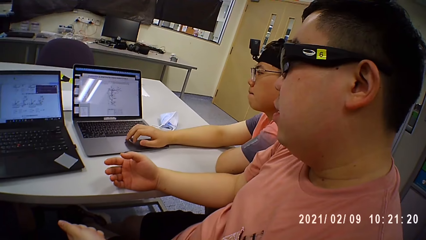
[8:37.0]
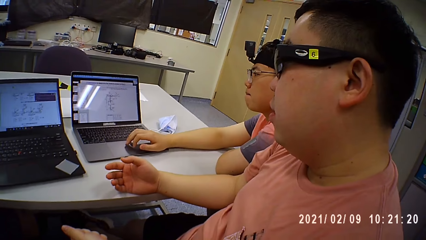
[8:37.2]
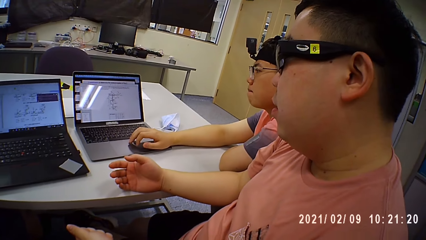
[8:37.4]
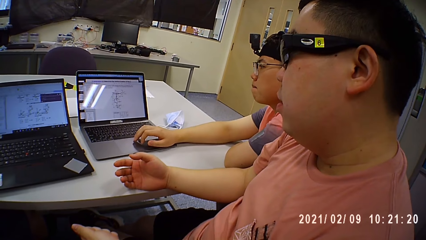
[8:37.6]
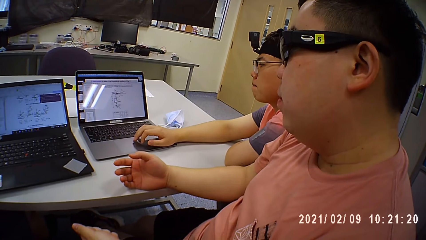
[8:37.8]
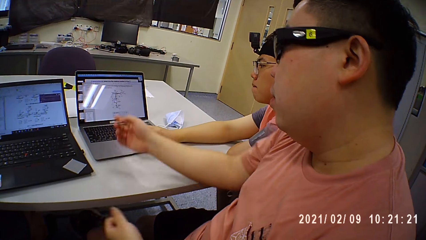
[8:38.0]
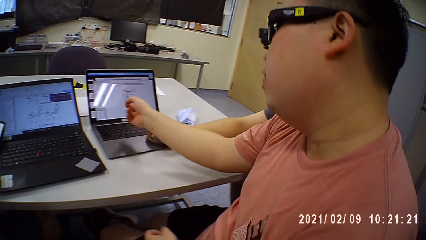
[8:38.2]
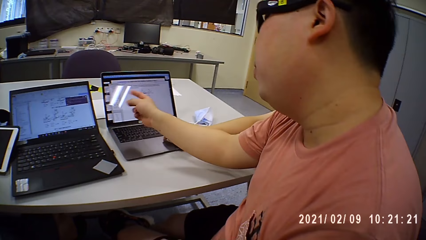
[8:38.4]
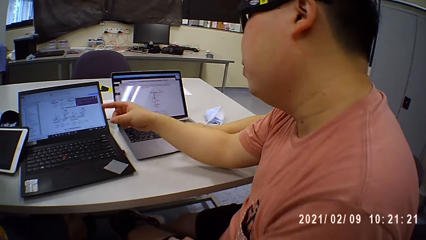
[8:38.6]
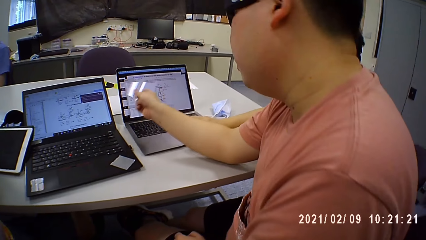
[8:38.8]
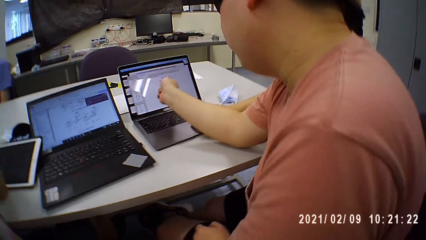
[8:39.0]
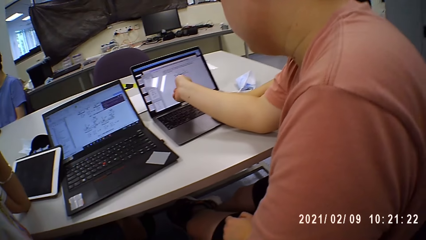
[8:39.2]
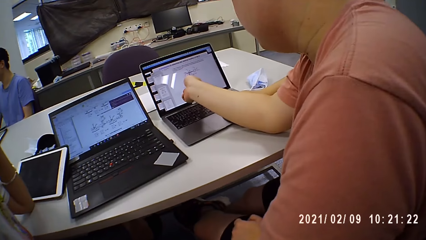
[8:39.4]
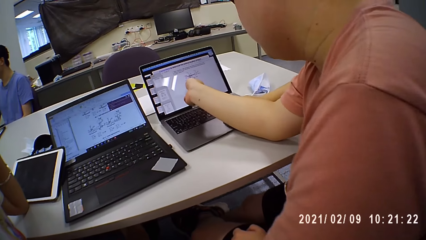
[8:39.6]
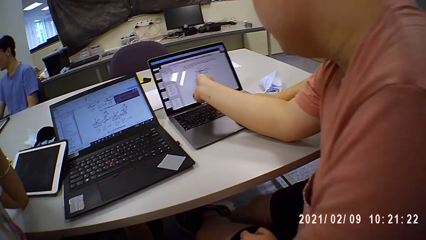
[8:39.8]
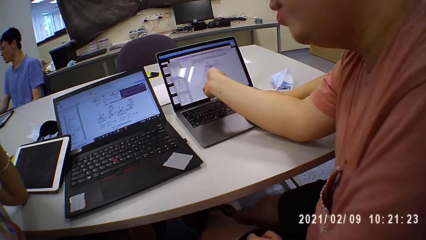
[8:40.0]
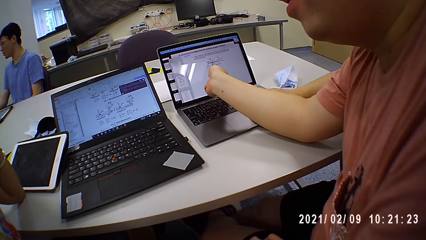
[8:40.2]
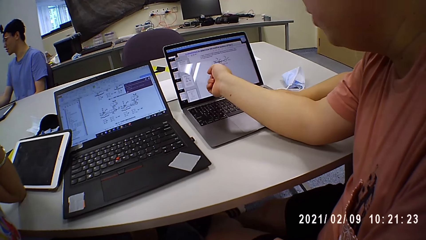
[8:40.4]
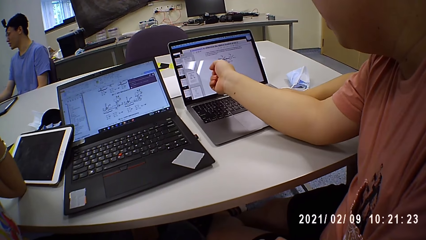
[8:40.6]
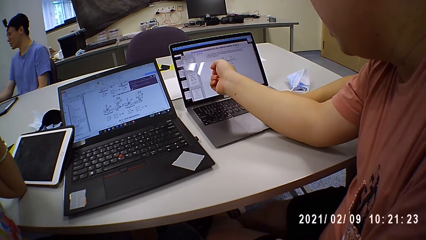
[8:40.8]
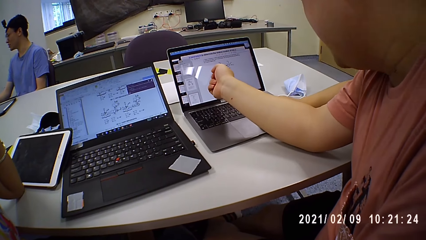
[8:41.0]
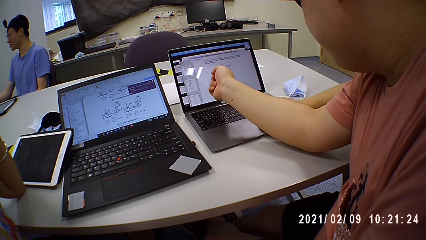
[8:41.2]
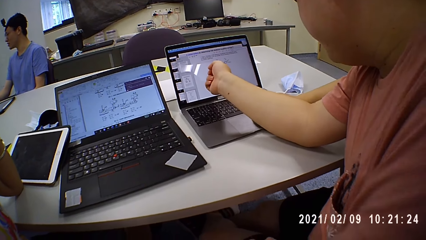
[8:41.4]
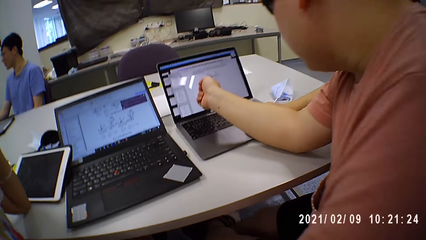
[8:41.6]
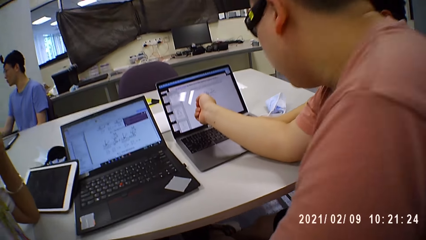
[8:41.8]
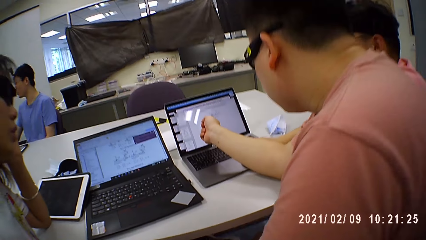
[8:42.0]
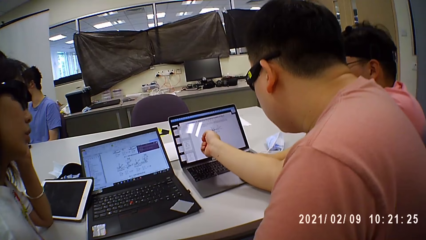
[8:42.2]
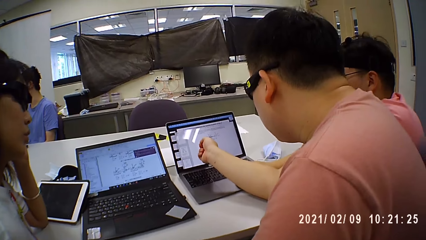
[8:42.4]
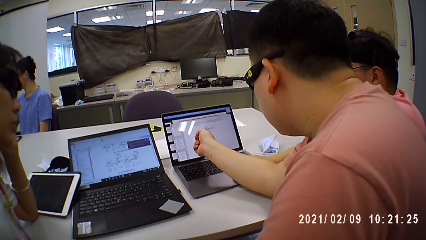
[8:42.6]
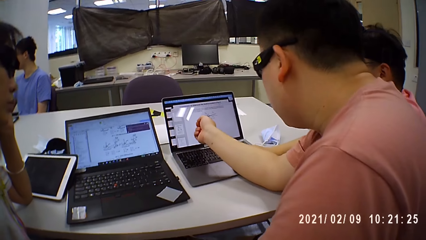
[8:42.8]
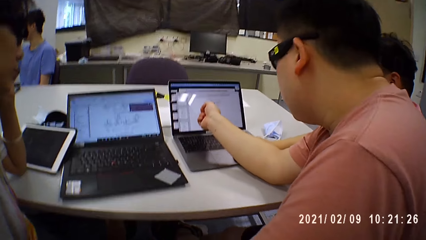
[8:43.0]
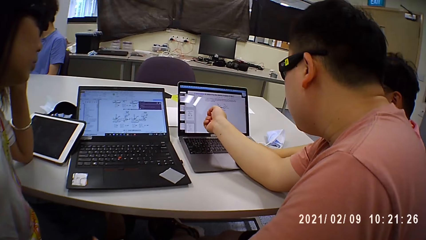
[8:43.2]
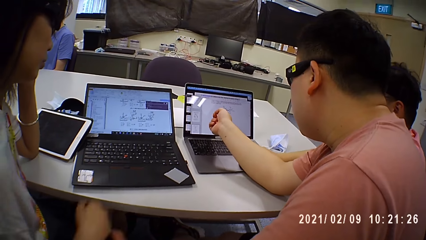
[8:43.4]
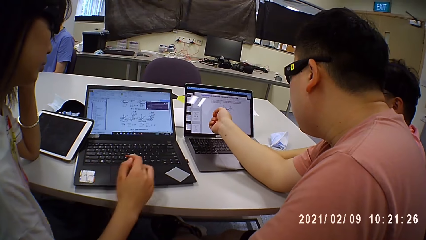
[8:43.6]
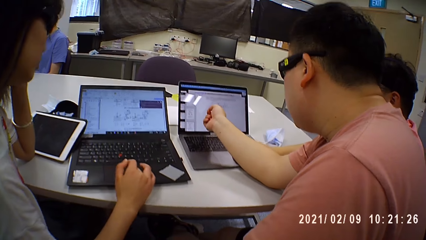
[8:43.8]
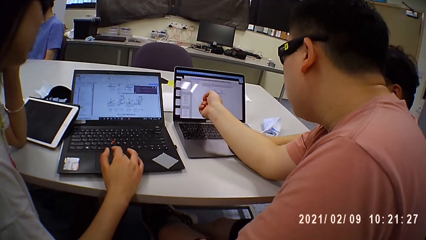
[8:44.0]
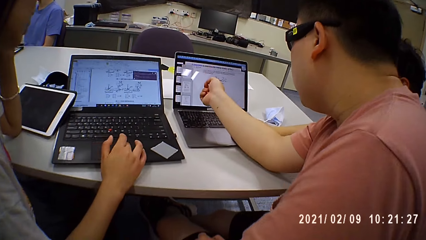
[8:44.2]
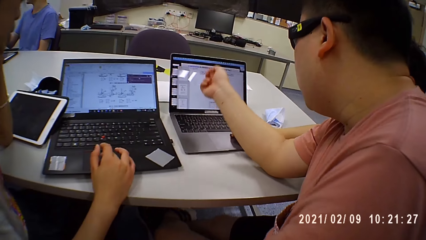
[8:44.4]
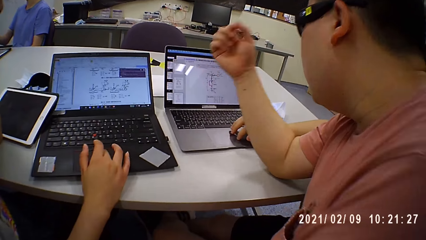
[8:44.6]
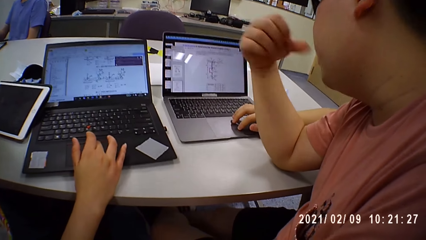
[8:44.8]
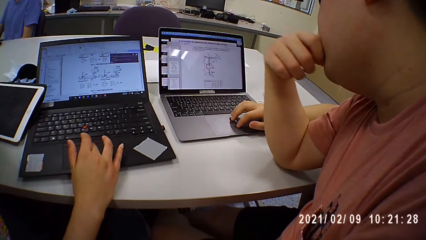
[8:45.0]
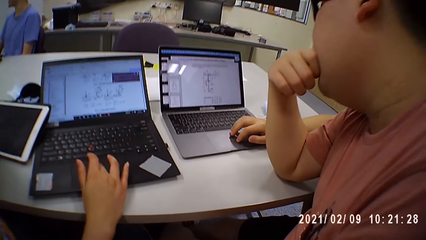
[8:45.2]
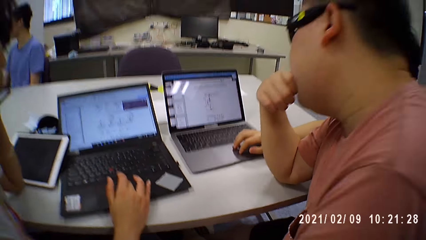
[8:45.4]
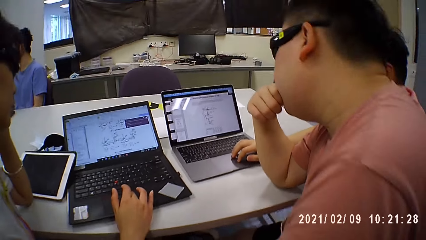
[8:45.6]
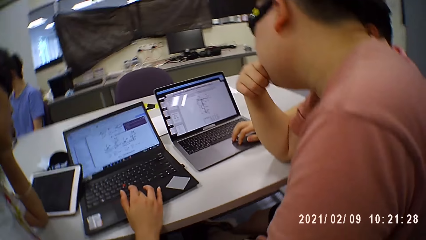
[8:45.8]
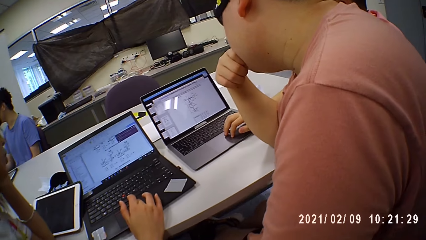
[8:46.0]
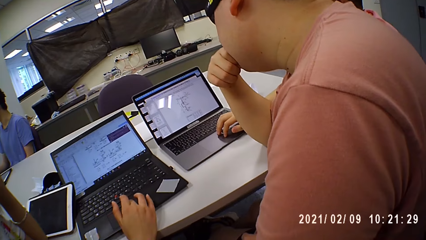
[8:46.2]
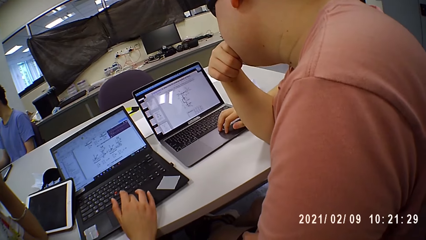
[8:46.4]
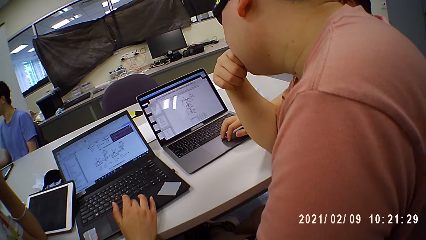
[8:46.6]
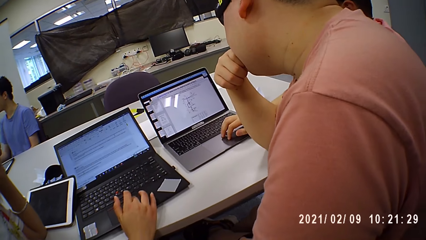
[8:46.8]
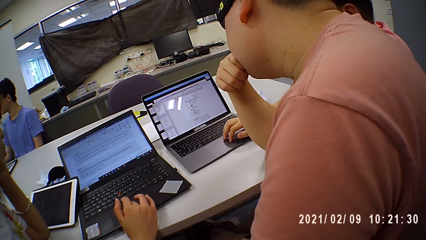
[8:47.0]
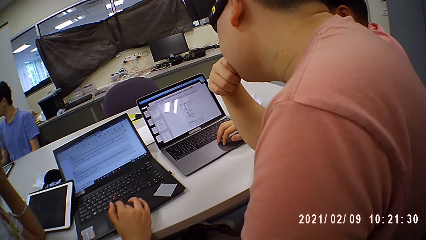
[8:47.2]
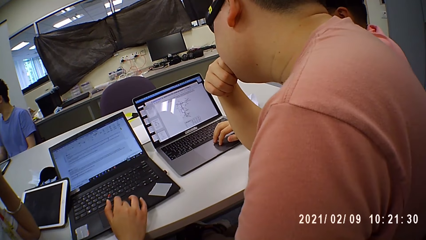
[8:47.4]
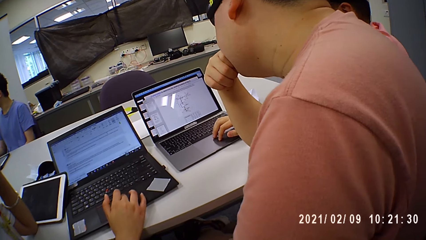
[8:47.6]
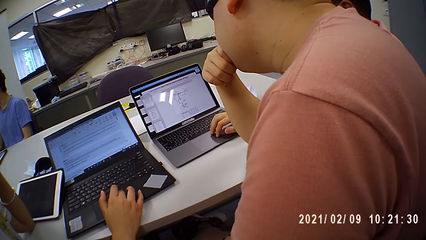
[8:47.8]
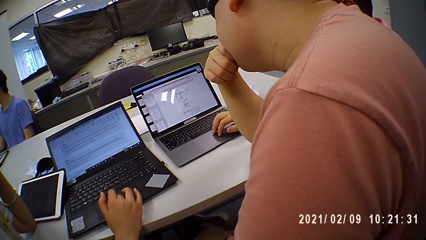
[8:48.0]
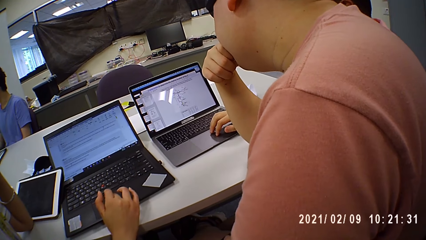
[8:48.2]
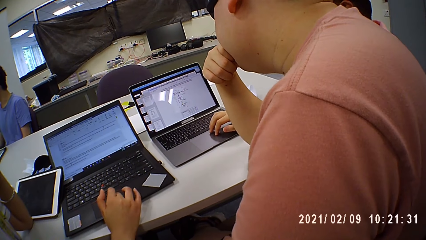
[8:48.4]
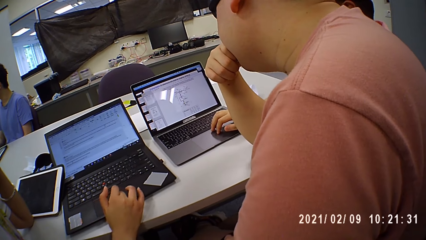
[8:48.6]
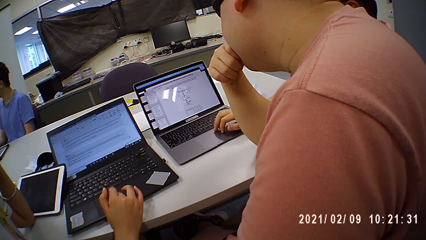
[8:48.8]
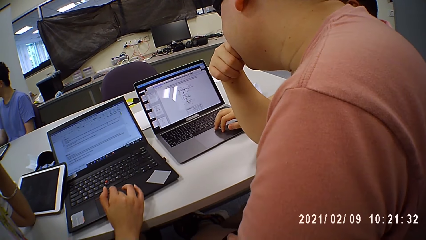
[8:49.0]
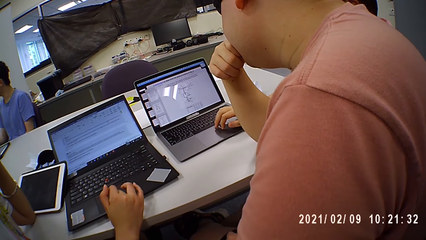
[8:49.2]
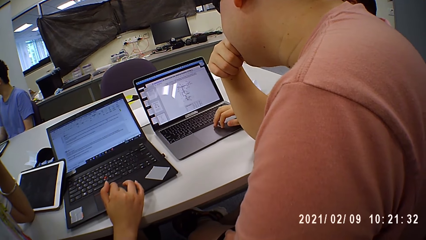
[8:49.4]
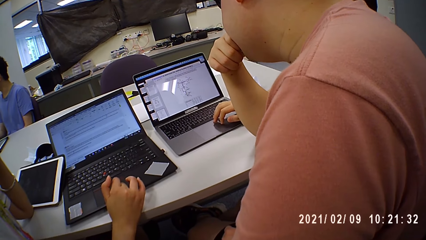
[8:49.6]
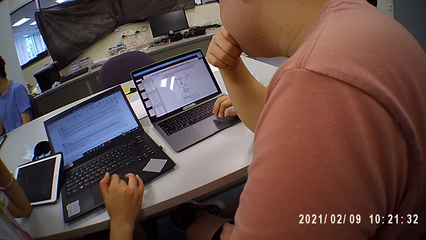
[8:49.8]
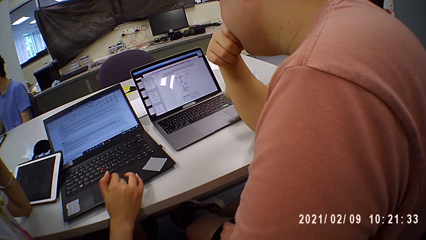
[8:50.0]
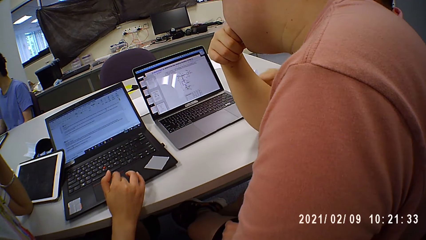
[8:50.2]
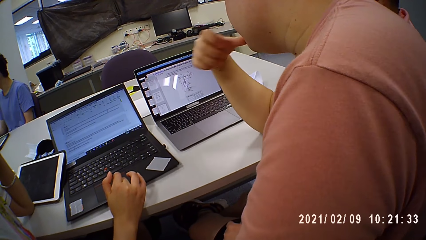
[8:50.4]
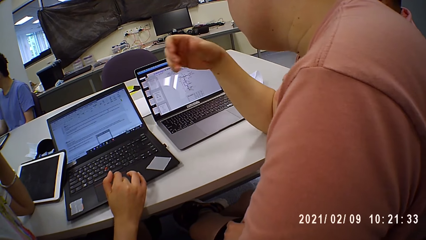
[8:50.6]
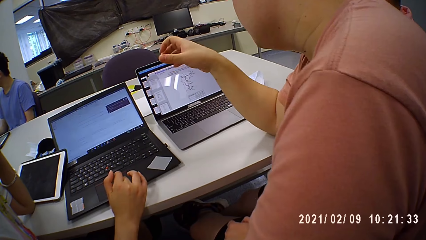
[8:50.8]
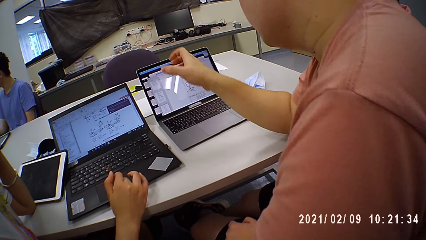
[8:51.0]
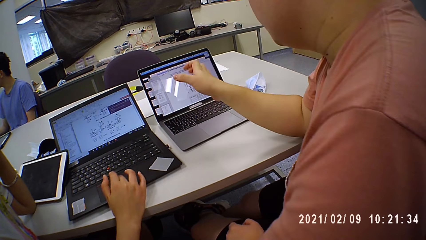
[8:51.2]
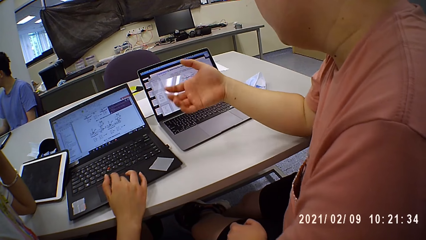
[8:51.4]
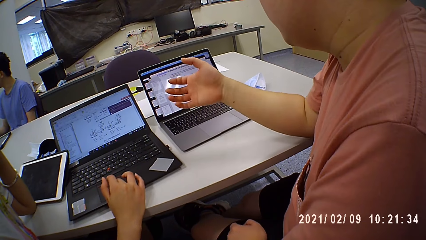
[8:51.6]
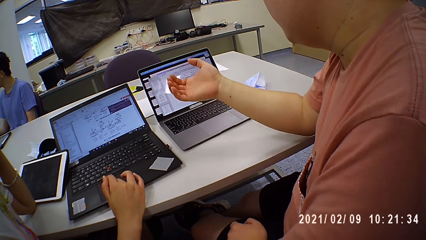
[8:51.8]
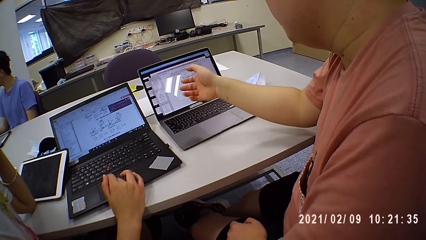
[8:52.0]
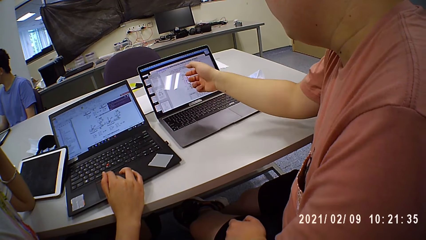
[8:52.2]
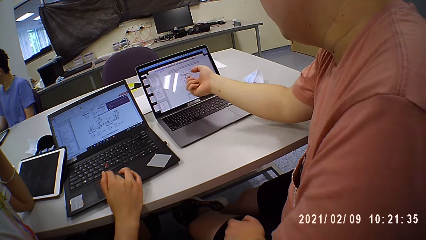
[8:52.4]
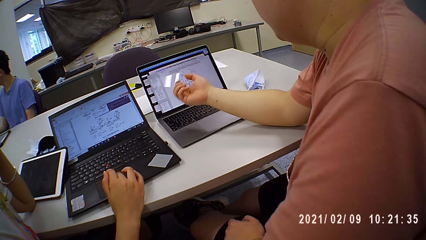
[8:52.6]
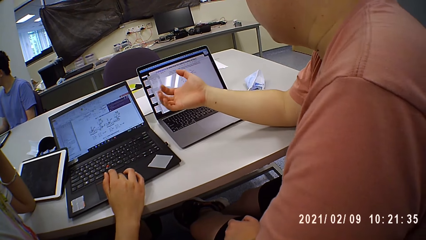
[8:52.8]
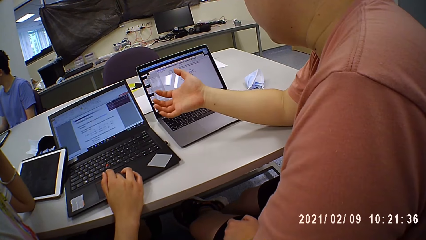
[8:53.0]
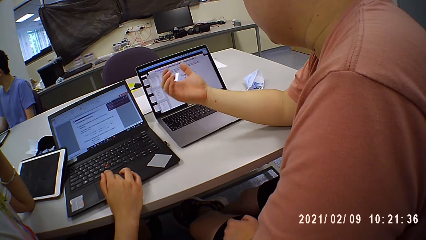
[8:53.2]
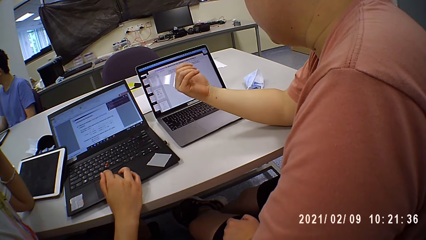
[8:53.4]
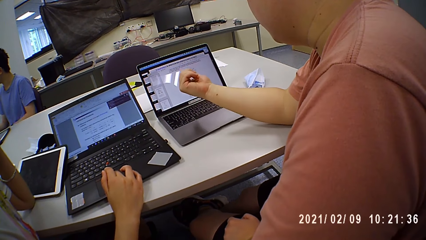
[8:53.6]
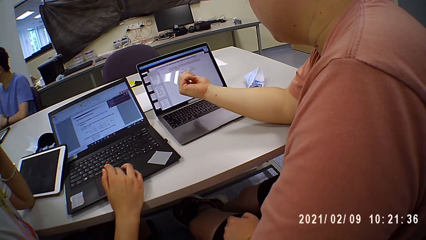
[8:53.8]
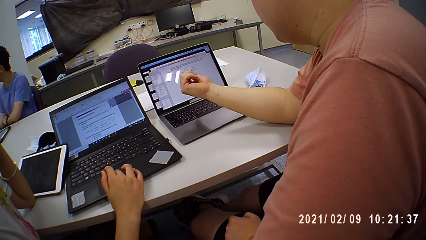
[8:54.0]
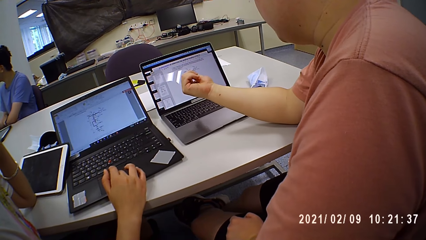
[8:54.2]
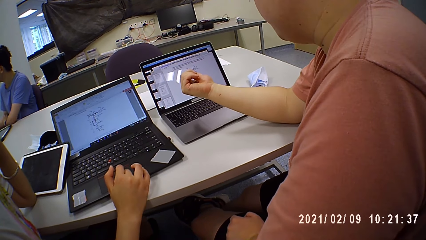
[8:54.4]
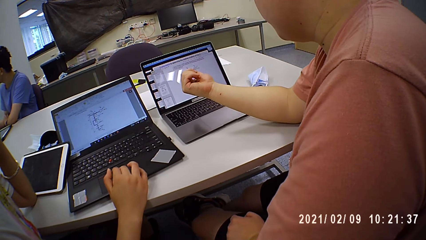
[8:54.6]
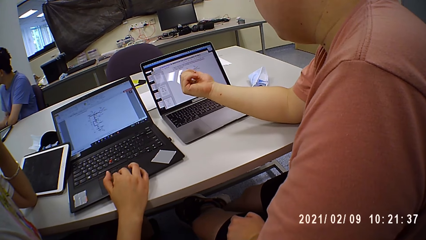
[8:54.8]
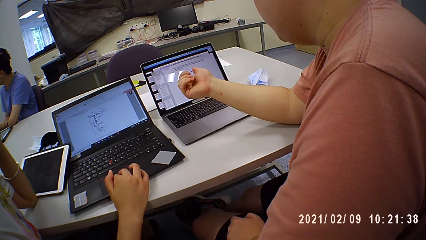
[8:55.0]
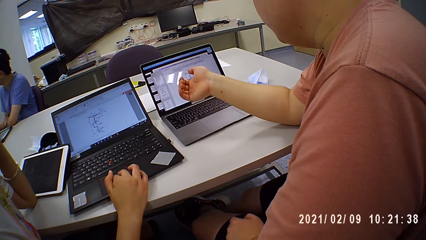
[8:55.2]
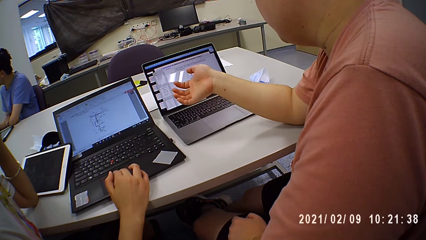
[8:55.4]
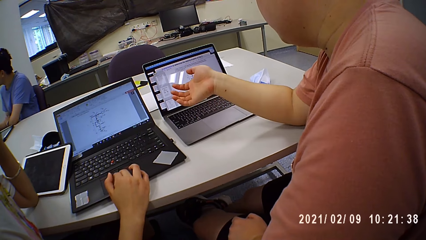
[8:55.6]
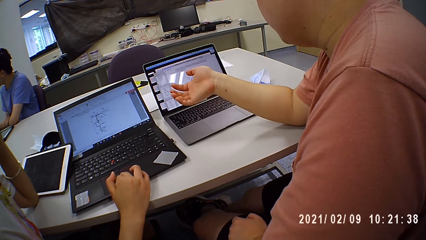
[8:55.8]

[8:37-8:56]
A man points on his laptop. A woman operates a laptop and clicks on the laptop near the camera wearer. The man points at the laptop.
